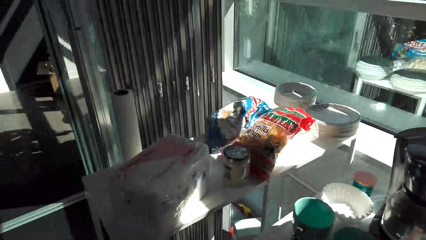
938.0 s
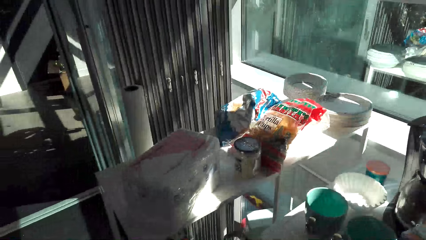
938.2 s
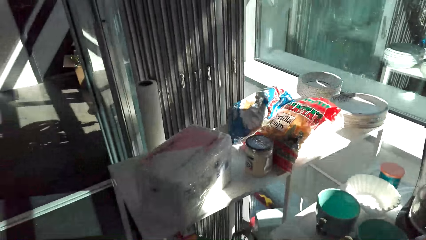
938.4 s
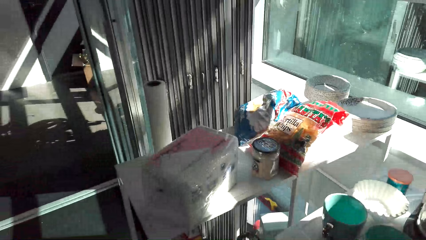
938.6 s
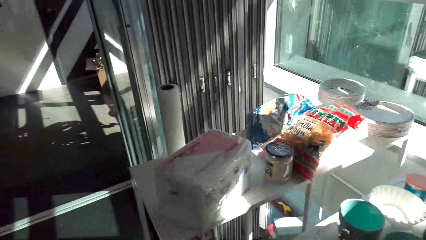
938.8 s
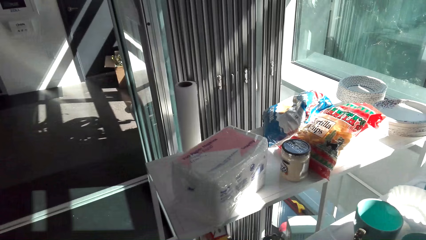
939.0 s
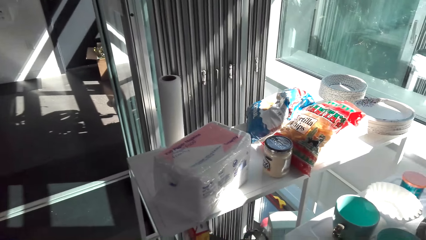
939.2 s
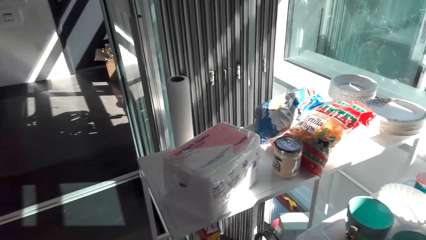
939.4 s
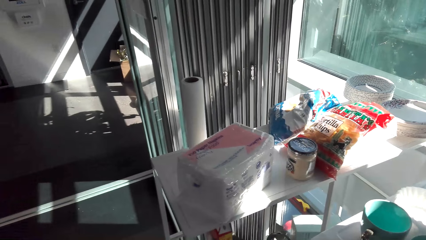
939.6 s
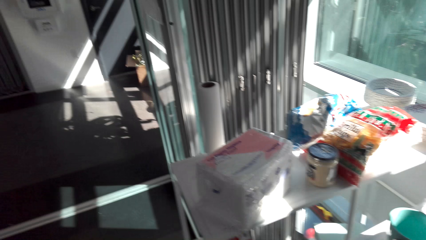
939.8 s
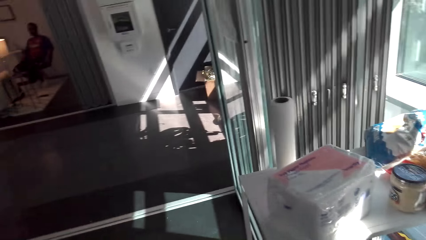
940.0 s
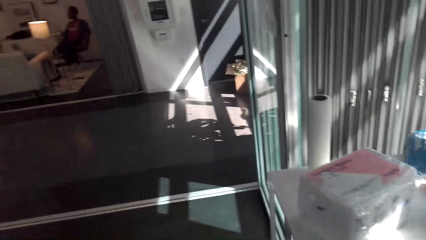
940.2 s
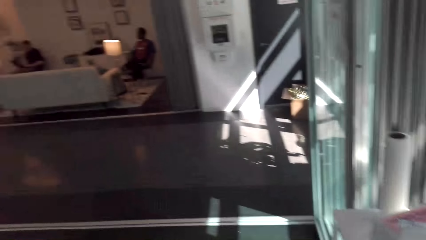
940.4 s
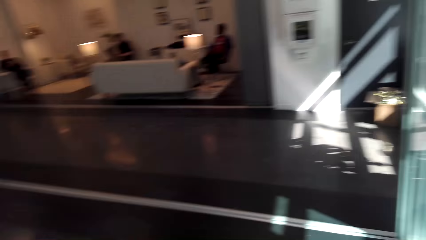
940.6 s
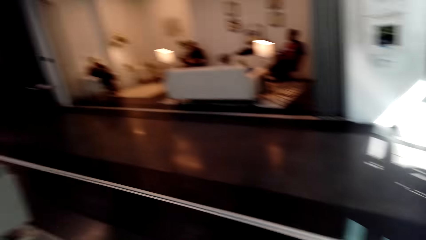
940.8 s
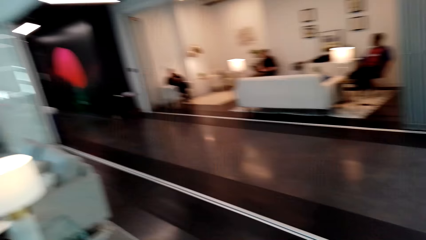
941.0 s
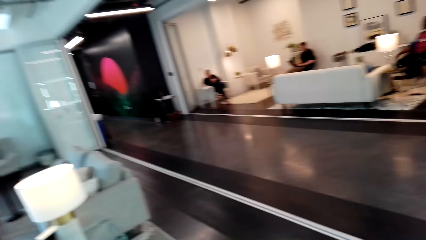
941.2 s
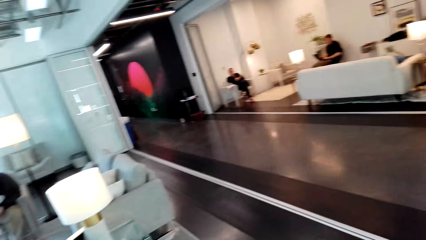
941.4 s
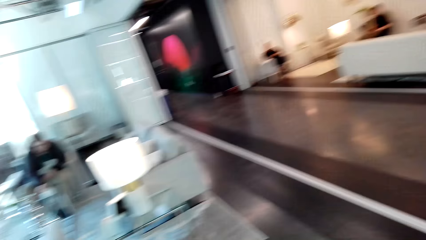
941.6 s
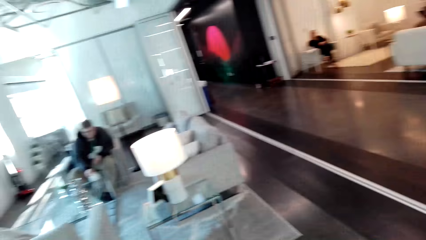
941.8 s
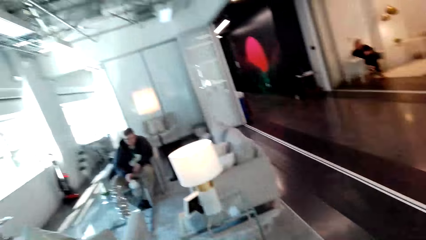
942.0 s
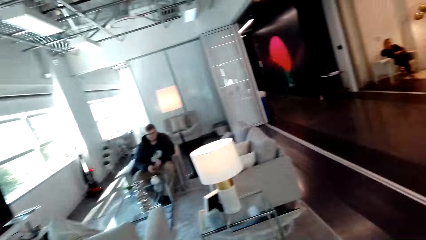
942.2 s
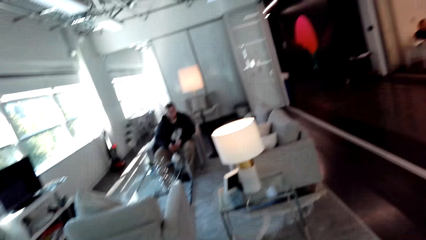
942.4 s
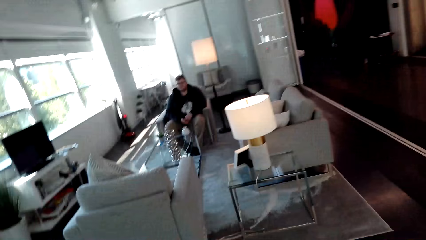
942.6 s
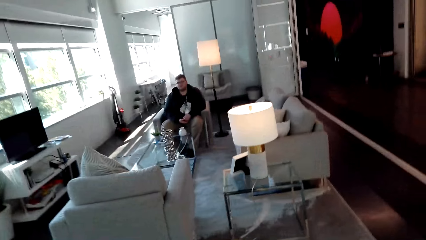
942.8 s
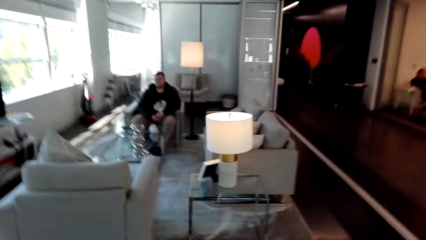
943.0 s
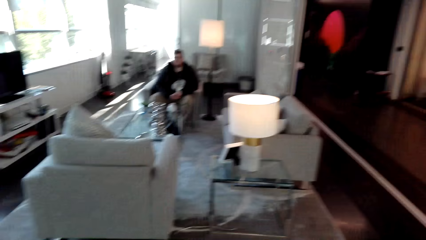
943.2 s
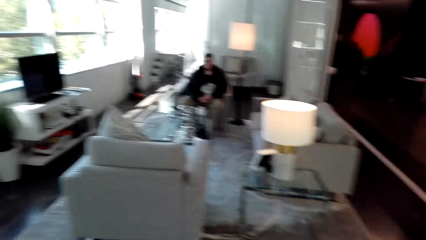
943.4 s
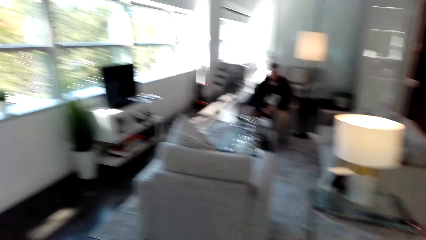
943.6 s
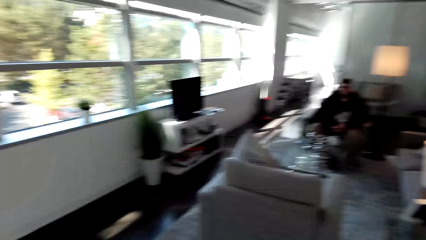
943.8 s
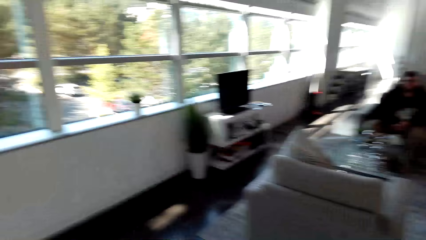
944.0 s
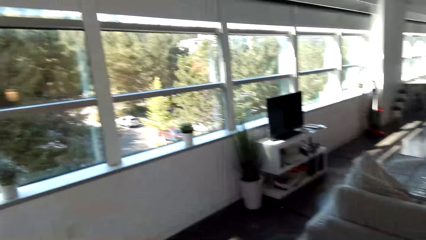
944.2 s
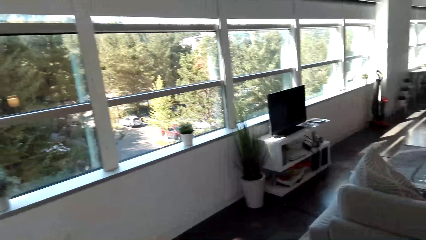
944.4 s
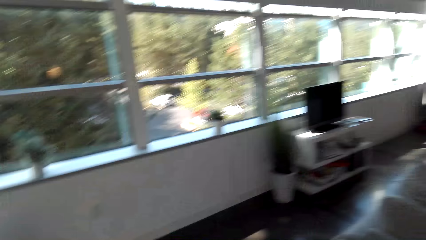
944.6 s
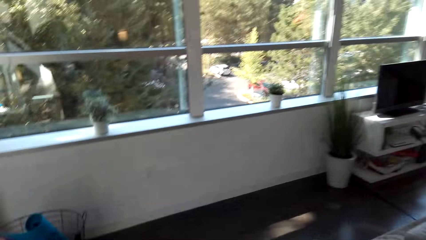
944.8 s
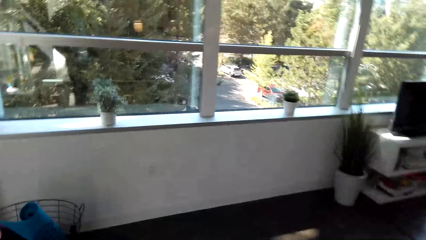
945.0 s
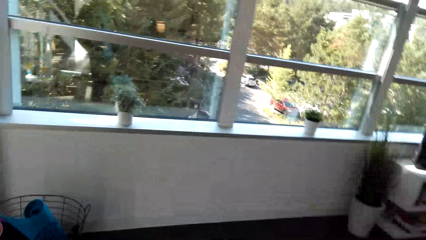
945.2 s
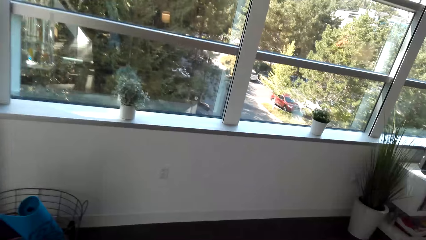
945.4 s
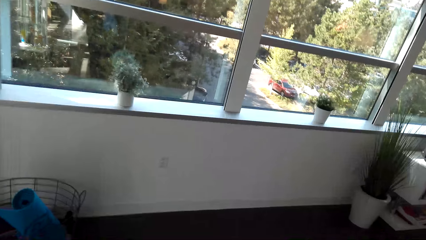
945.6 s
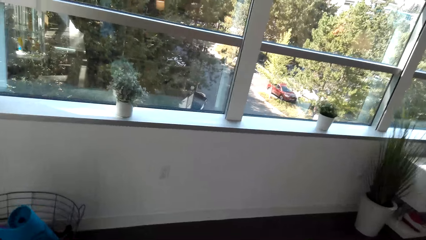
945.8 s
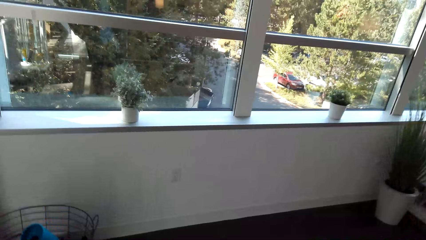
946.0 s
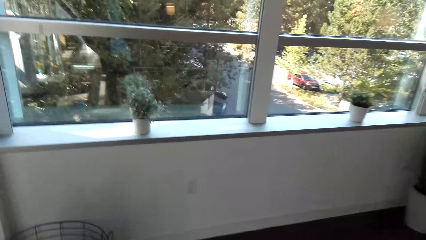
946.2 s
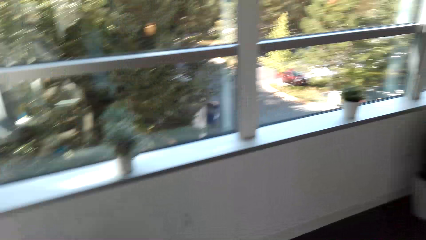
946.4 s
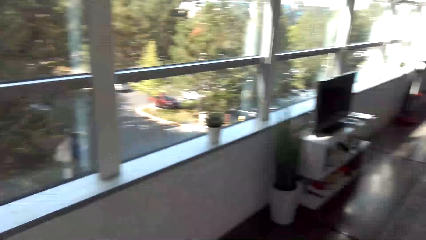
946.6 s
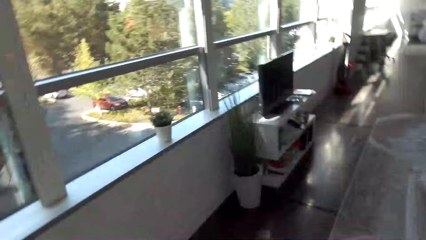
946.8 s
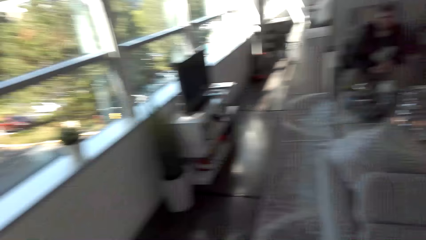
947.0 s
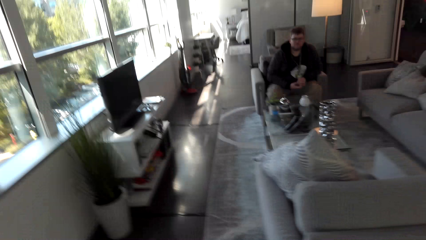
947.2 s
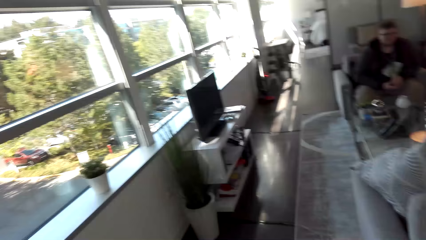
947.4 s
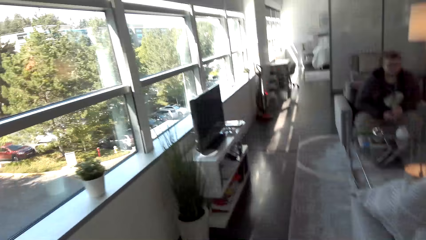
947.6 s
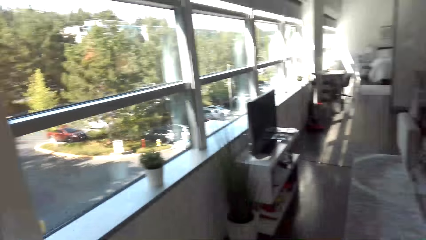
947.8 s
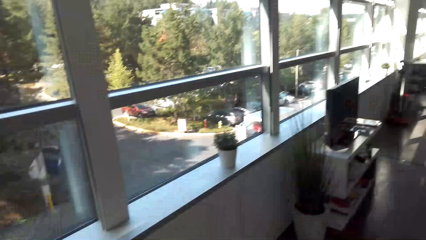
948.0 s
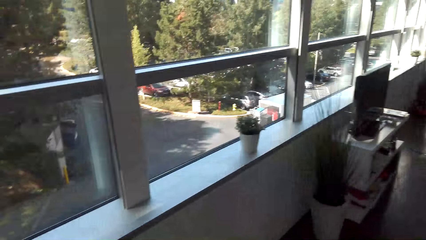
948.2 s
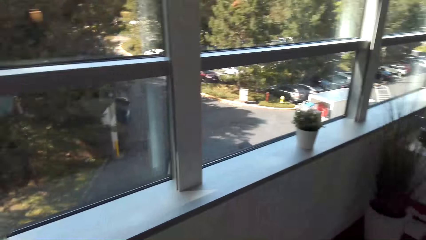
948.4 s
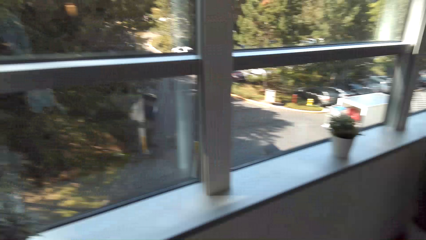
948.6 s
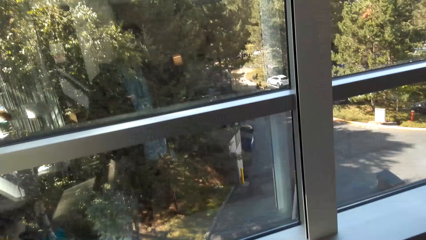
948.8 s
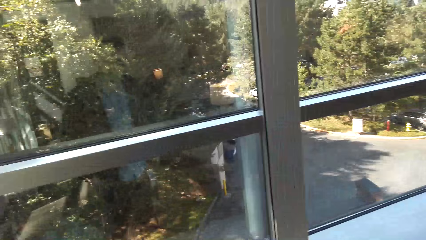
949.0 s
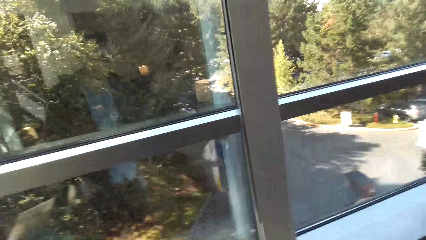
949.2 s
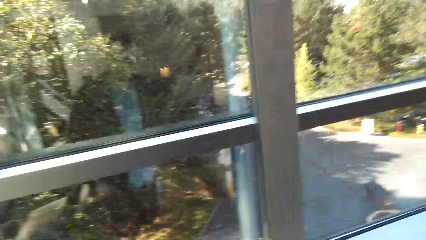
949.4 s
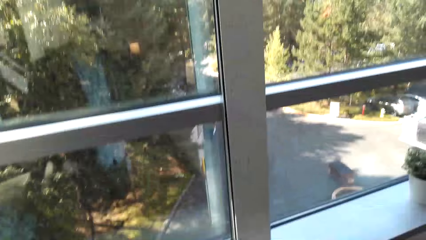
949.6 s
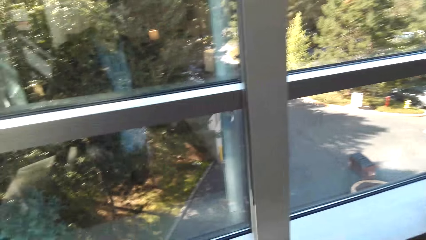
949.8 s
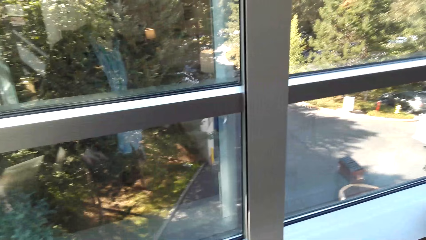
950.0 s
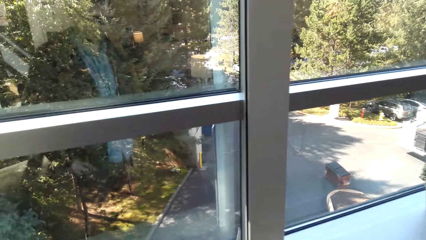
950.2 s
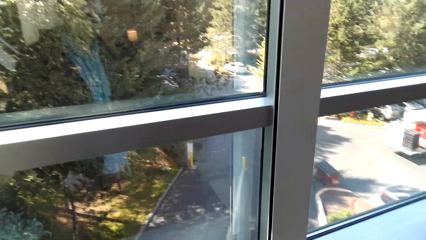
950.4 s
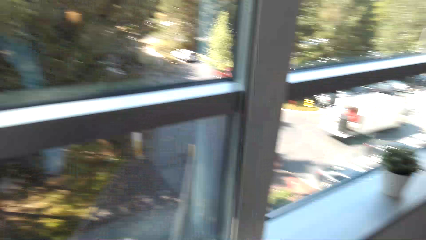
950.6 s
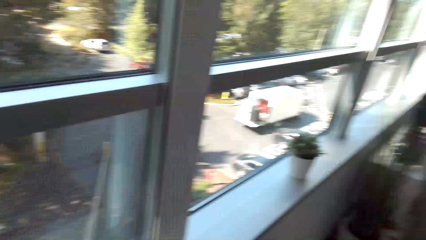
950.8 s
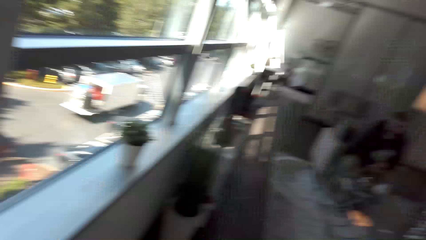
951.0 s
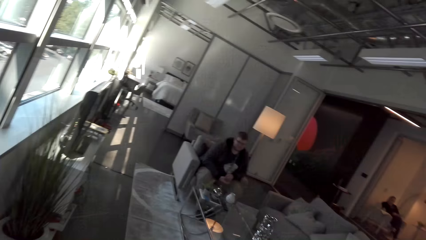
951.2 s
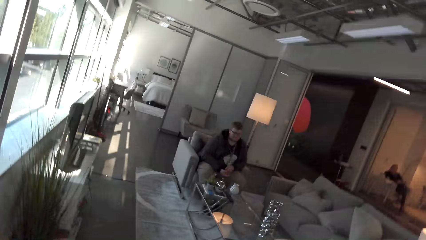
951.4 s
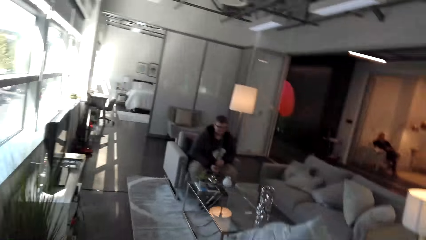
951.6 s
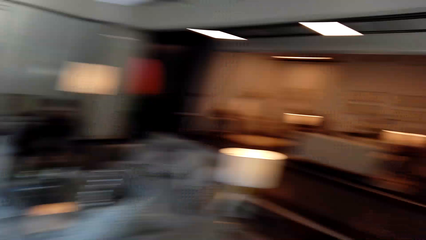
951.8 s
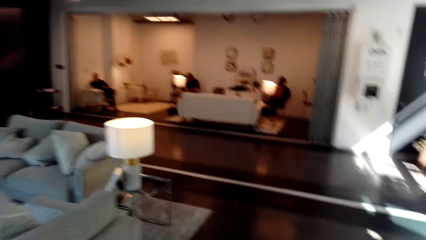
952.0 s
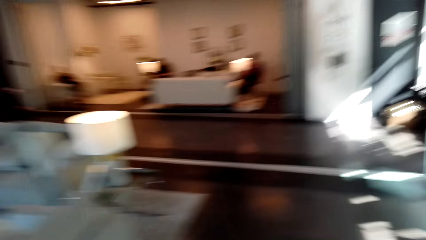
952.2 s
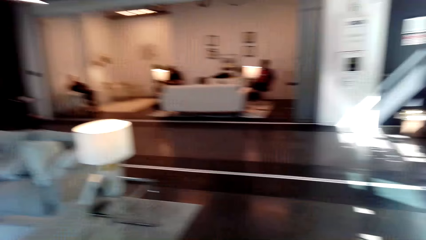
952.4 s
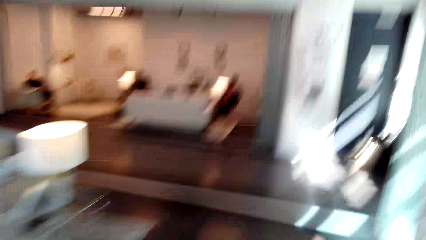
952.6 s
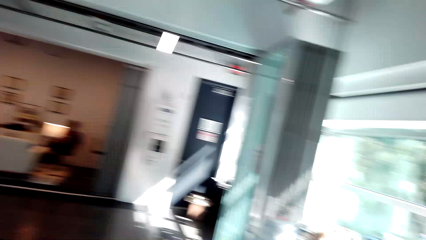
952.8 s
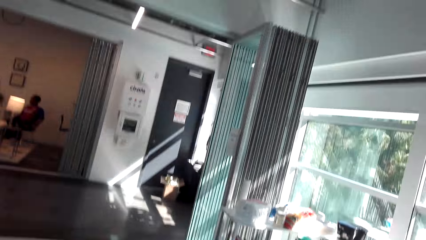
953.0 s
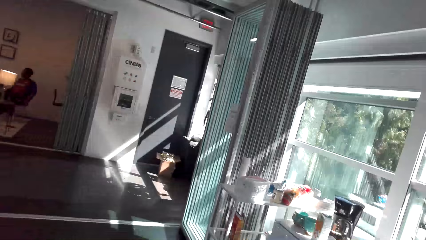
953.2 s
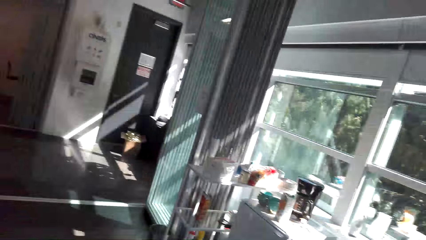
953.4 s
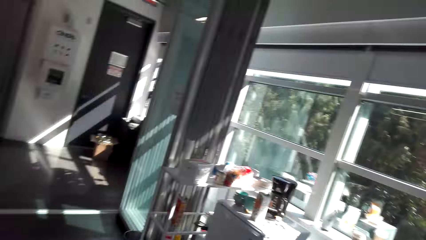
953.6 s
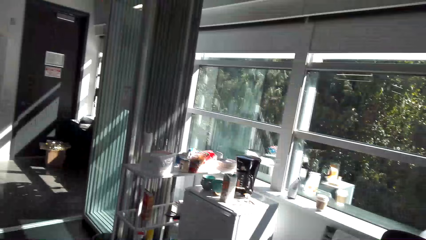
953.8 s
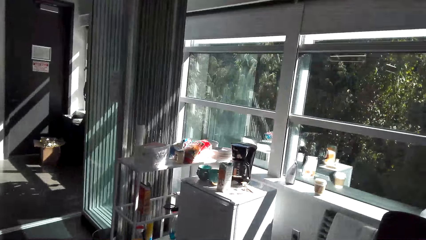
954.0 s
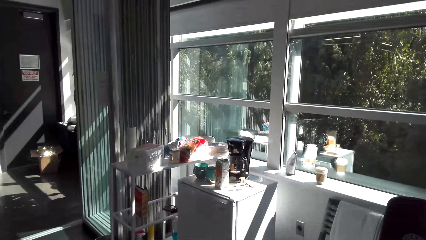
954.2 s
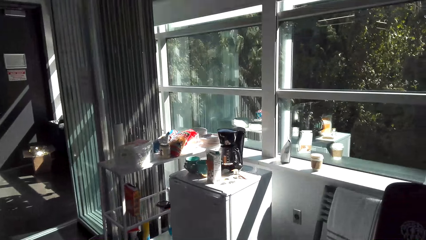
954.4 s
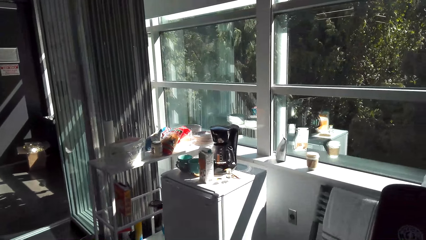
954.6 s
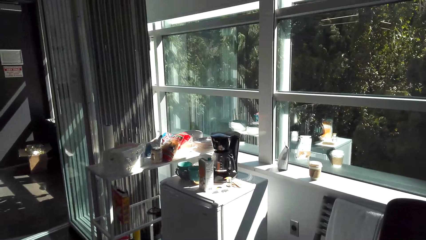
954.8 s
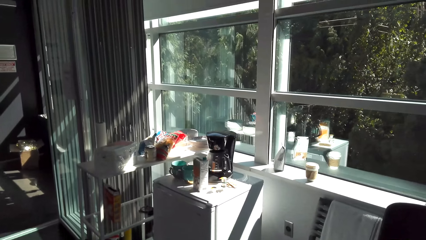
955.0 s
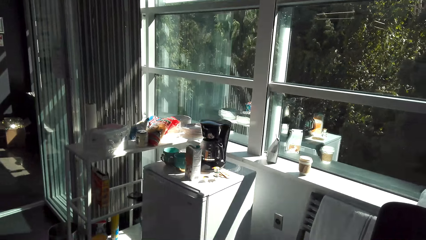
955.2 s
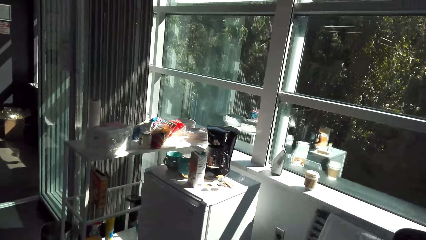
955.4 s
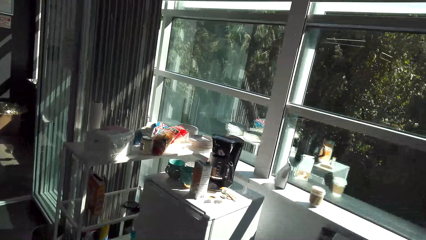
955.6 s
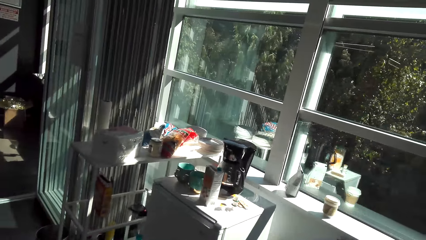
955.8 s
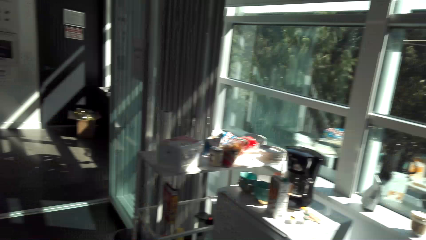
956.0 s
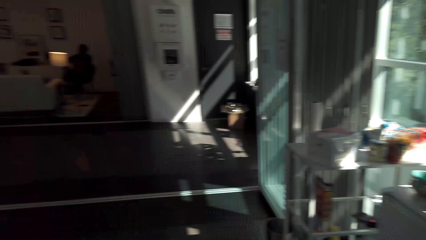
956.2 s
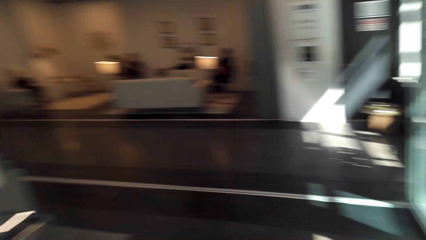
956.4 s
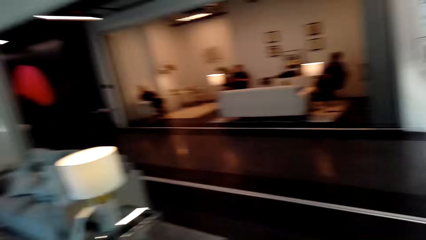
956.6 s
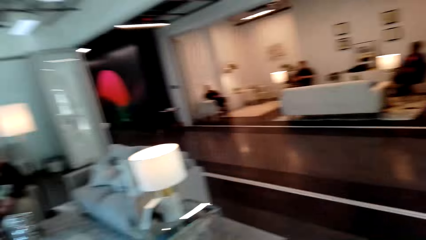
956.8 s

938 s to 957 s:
The camera wearer walks.
